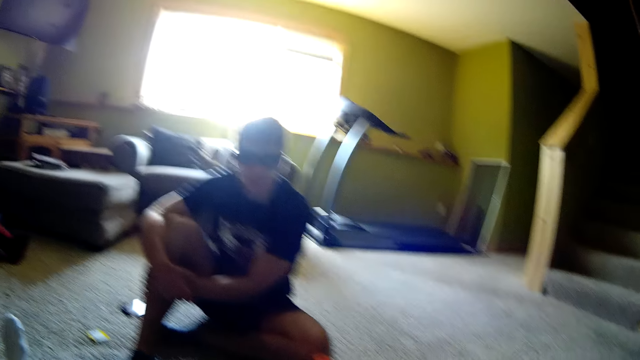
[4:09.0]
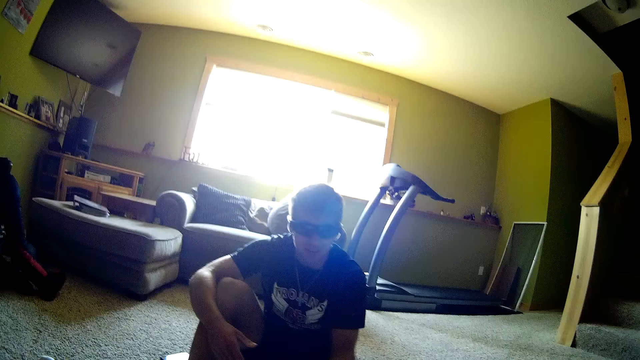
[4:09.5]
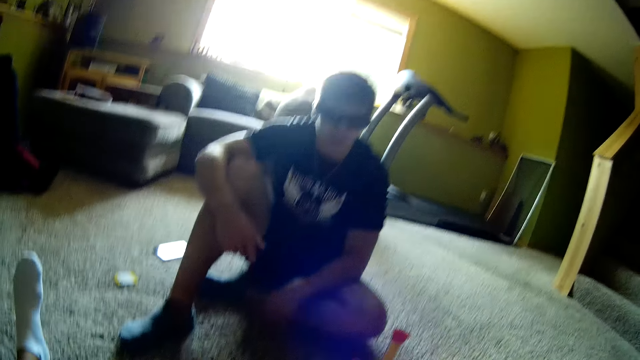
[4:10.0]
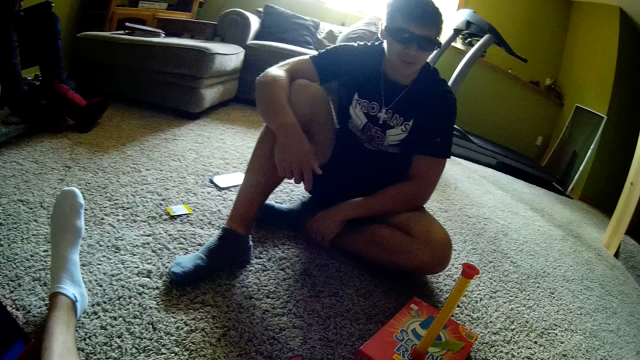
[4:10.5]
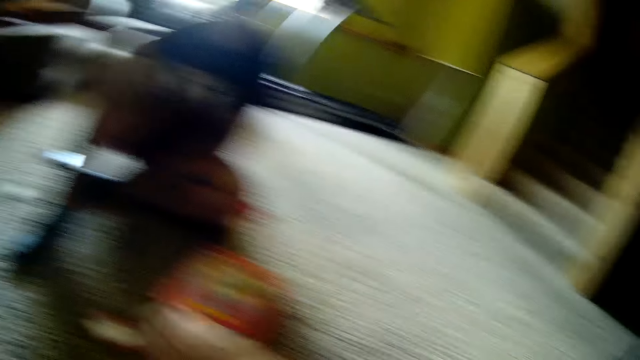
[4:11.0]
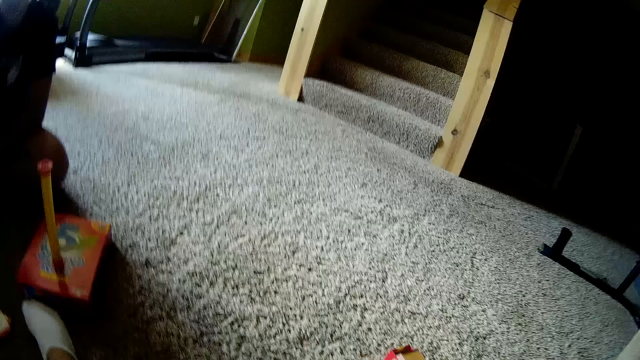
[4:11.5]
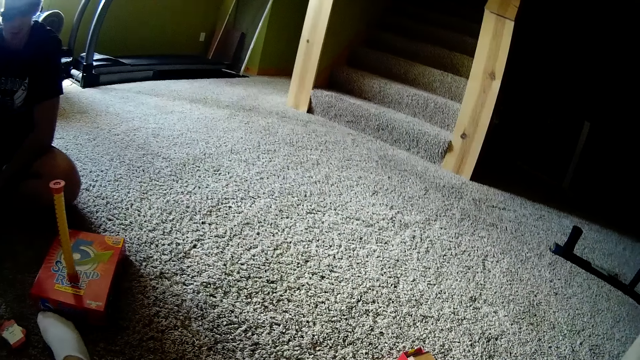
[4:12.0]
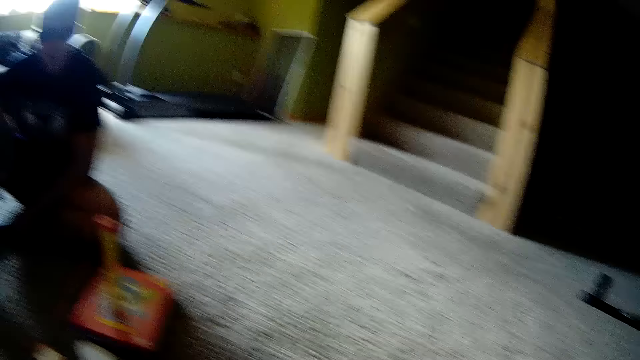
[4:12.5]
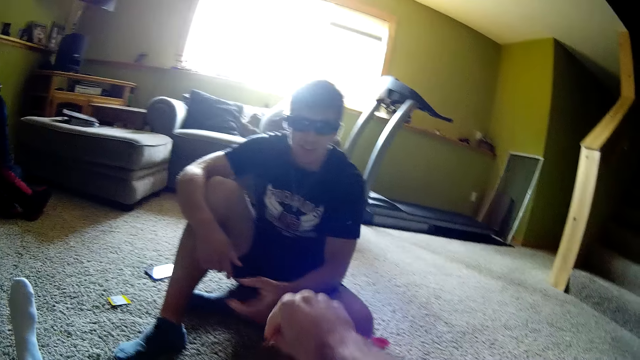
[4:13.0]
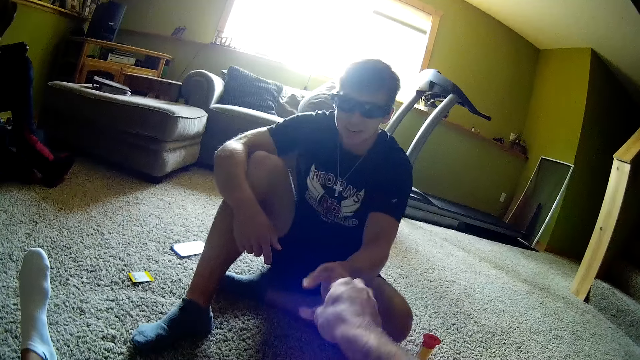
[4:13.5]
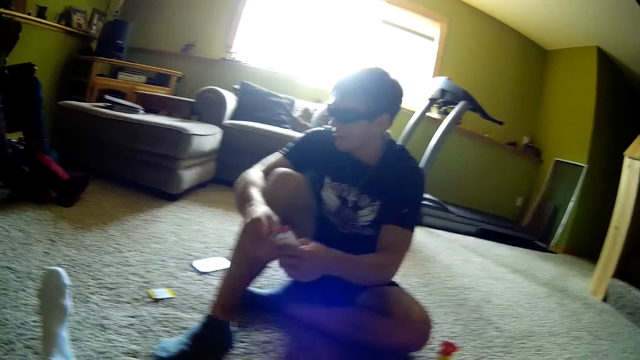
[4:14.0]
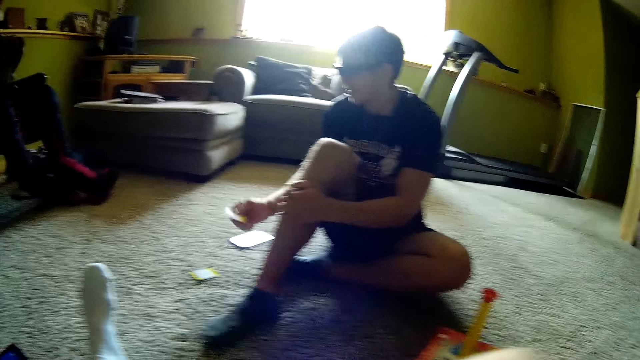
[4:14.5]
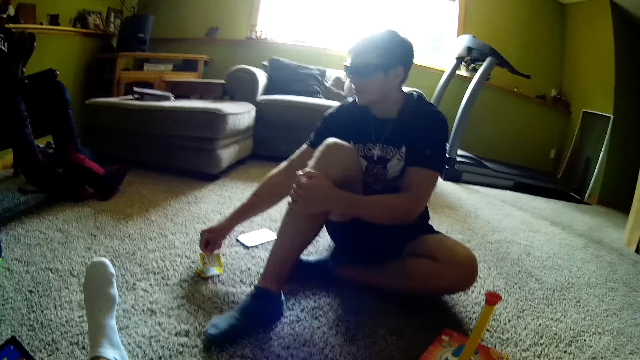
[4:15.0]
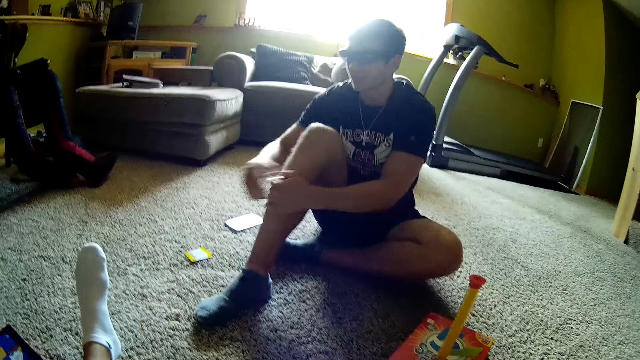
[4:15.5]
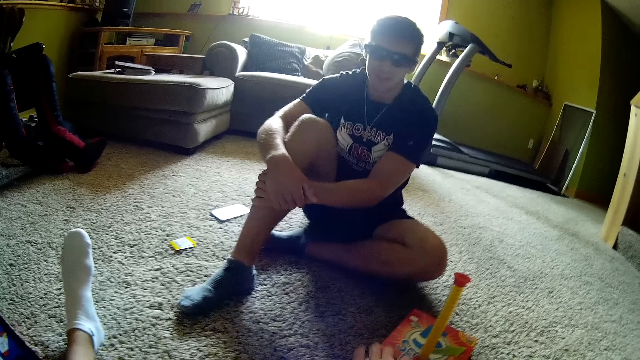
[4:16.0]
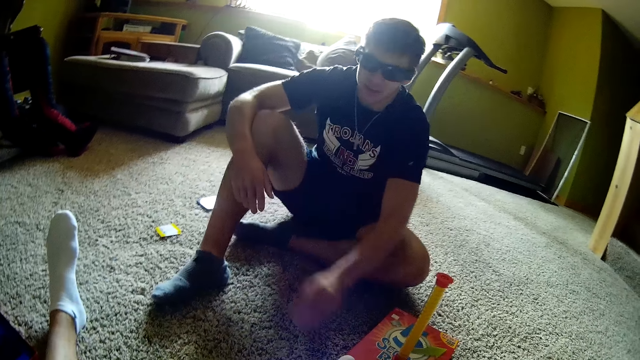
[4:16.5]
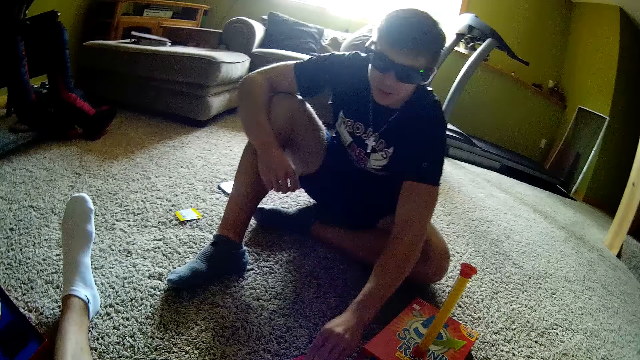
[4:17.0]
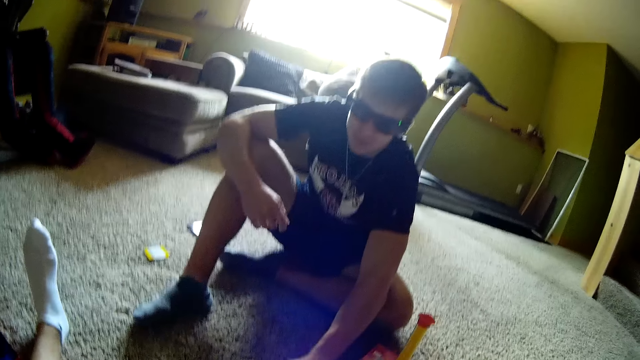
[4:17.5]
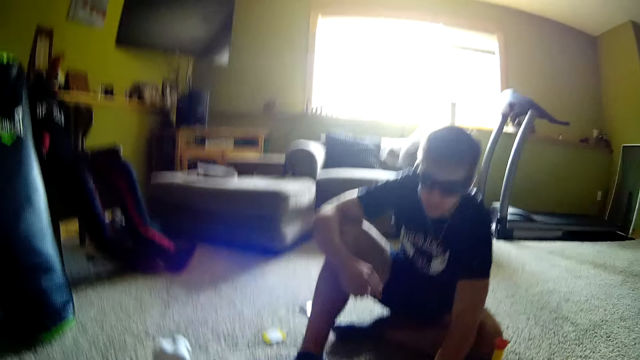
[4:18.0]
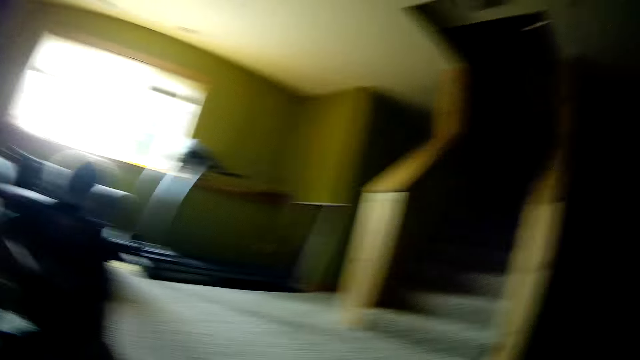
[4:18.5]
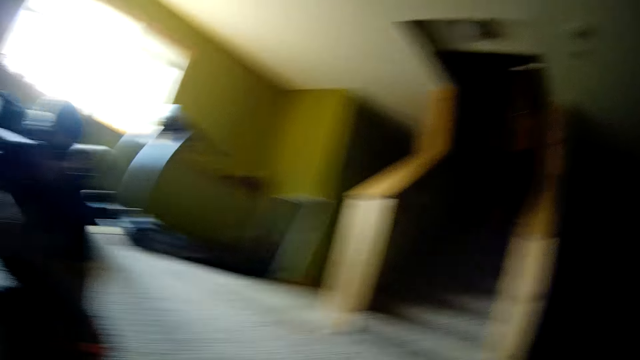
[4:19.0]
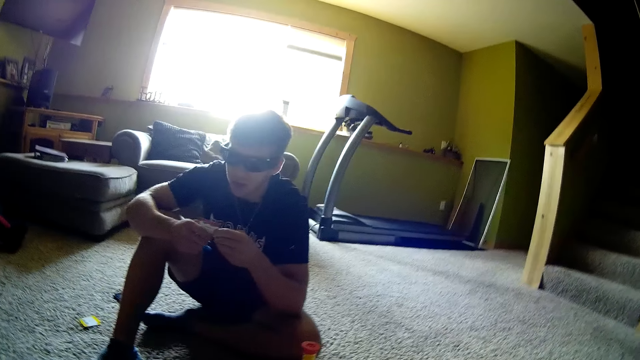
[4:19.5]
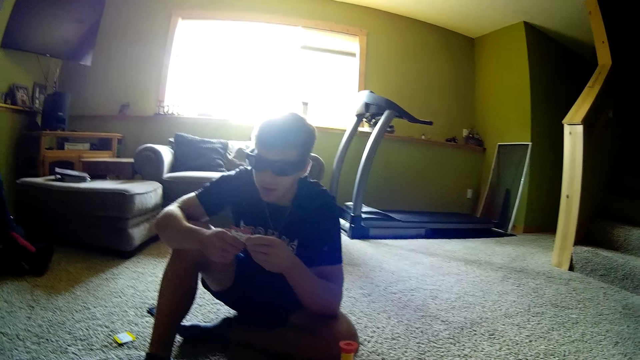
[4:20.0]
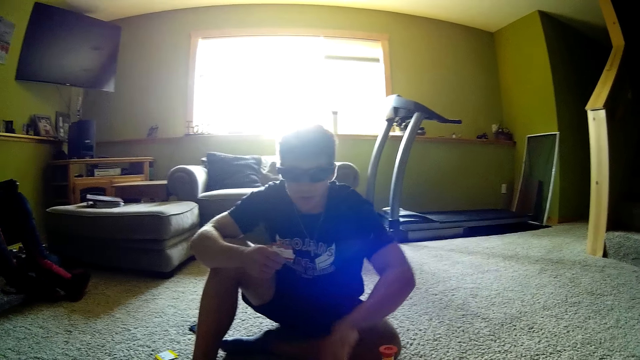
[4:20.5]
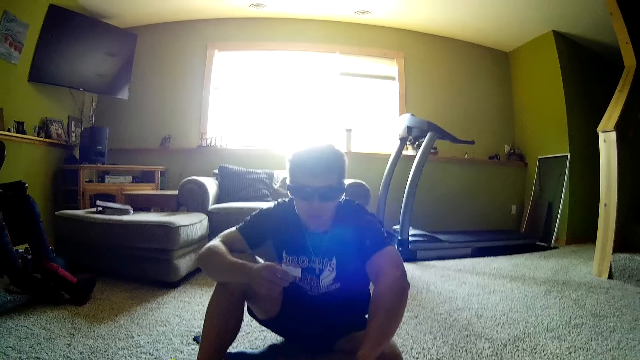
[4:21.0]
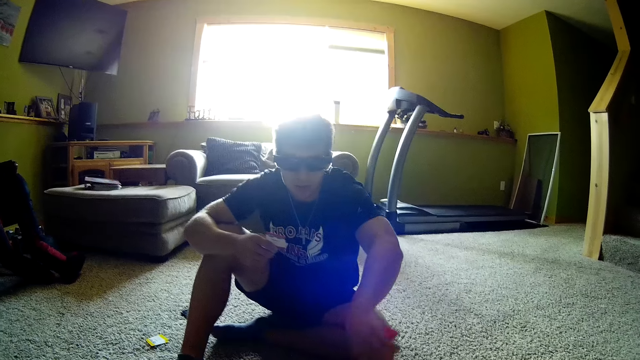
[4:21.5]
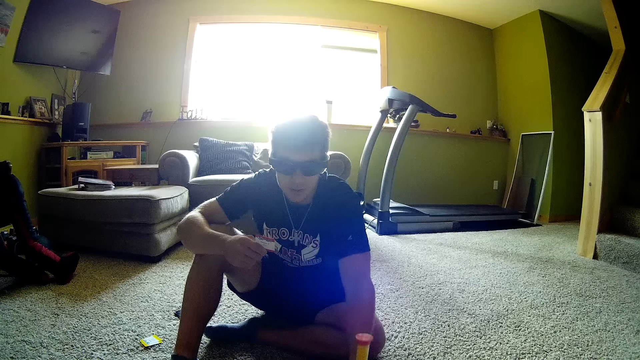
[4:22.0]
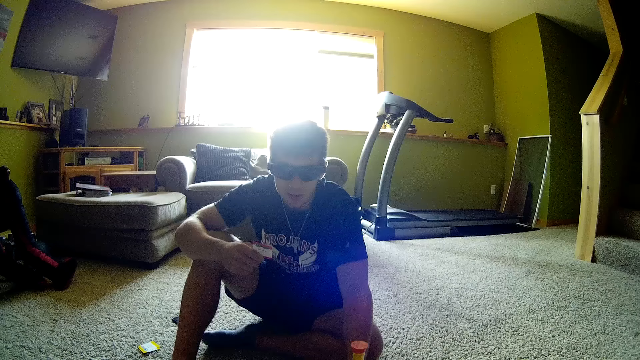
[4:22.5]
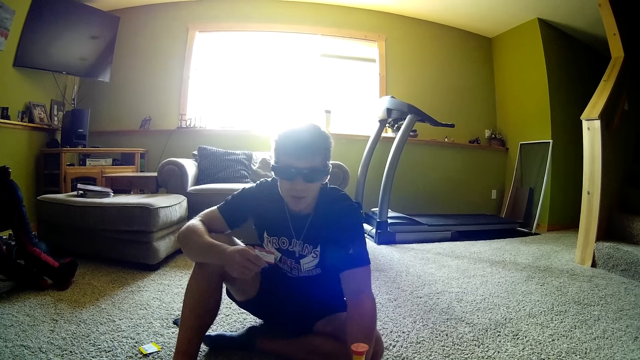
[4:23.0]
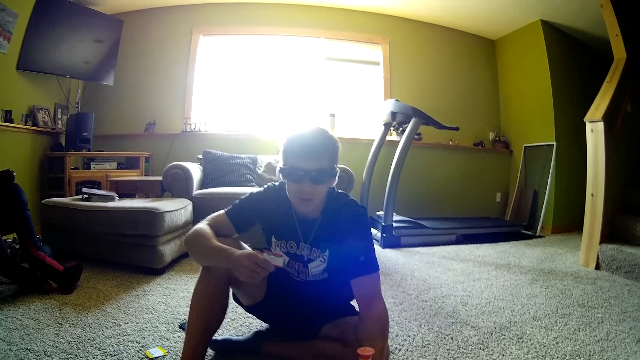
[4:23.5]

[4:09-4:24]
A man moves the hand. The camera wearer moves the hand. They pass the card to the man. The man passes the card to the right hand, drops the card on the floor, and picks up the card on the floor. The camera wearer looks around the house. The man stares at the card, puts the hand on the leg, and flips a spinner.

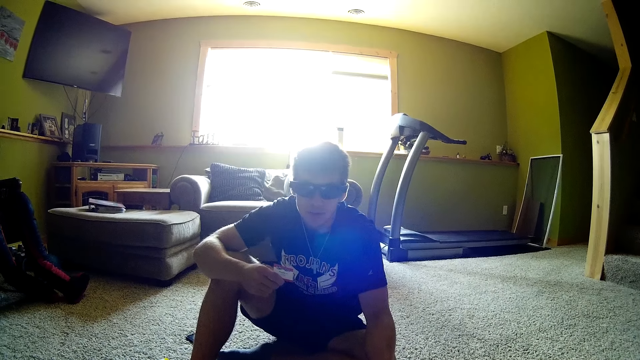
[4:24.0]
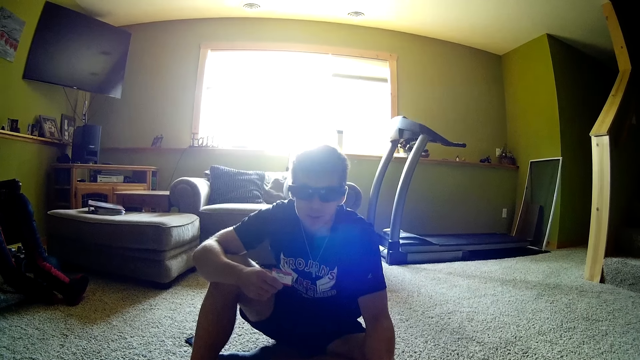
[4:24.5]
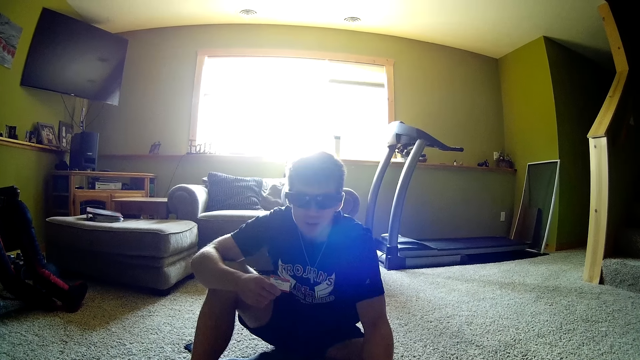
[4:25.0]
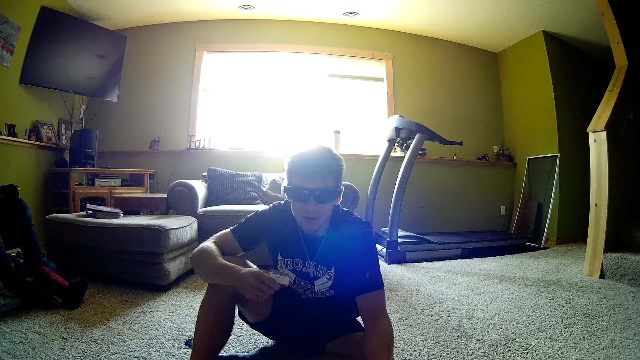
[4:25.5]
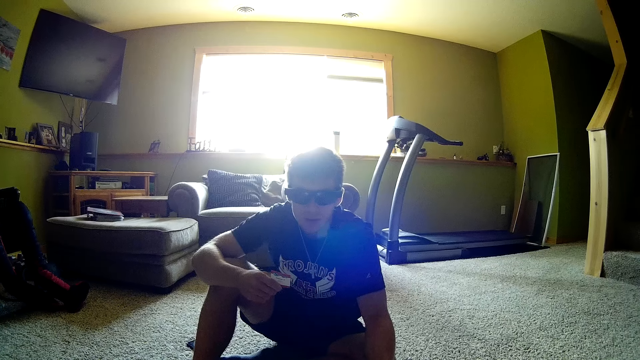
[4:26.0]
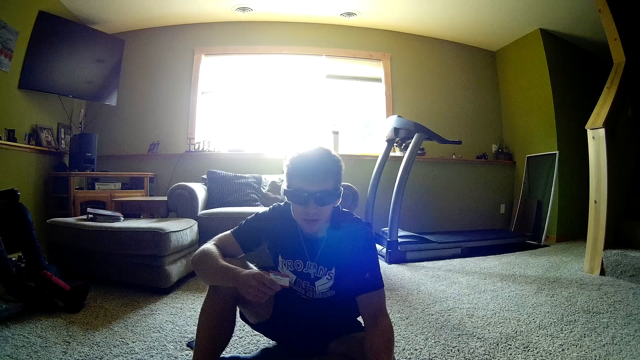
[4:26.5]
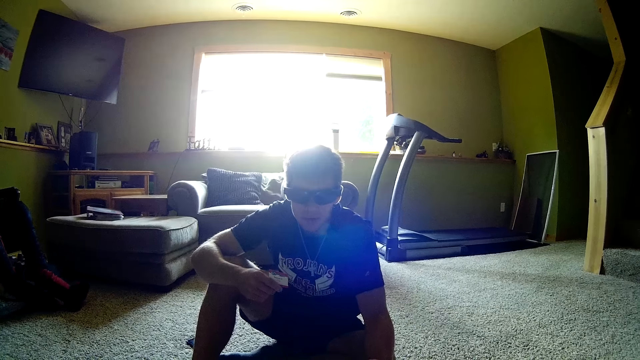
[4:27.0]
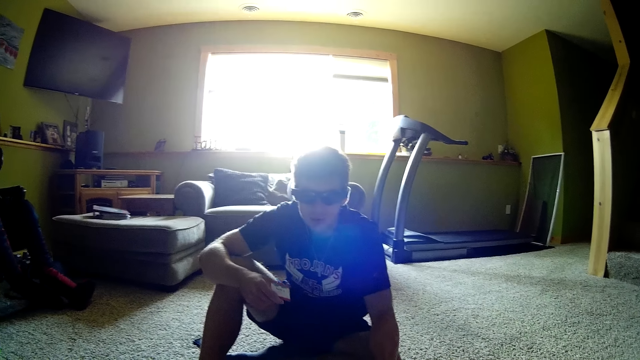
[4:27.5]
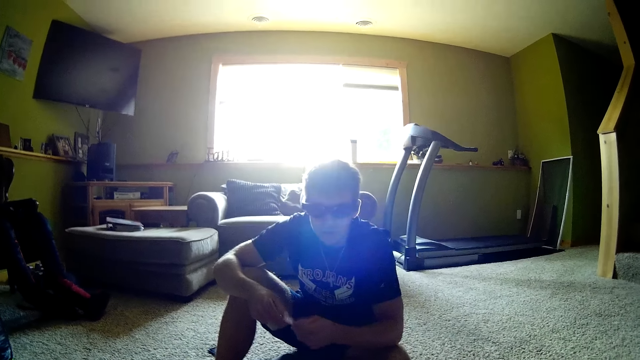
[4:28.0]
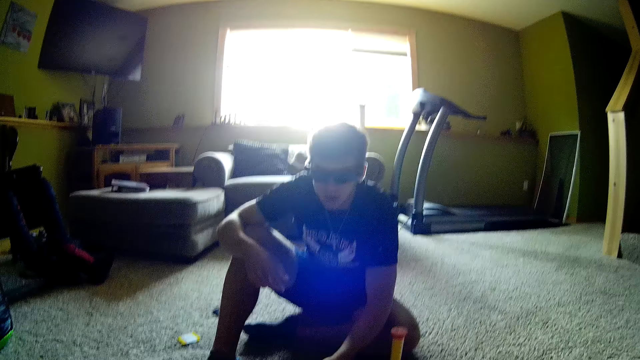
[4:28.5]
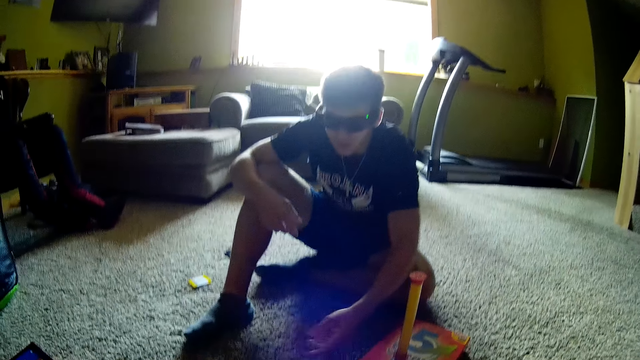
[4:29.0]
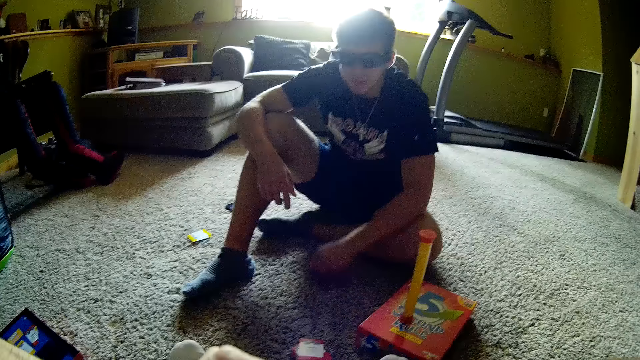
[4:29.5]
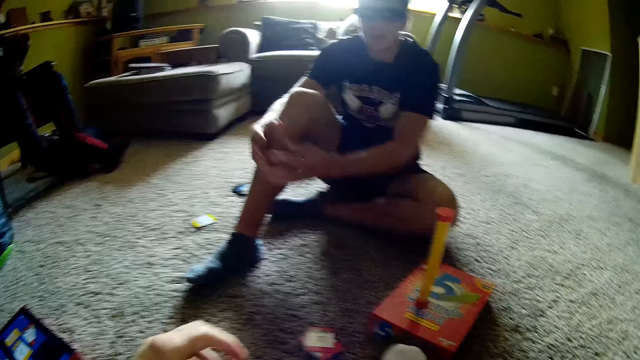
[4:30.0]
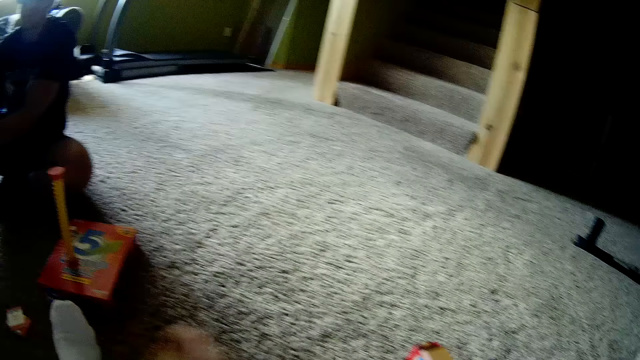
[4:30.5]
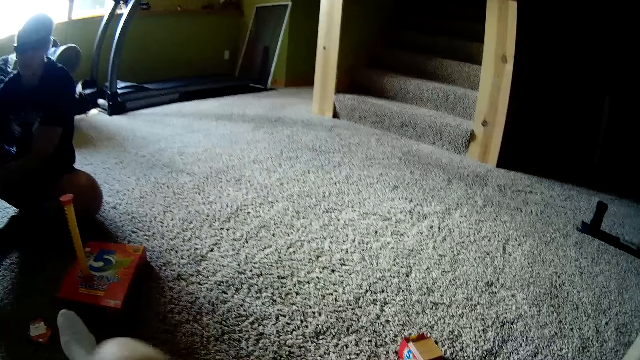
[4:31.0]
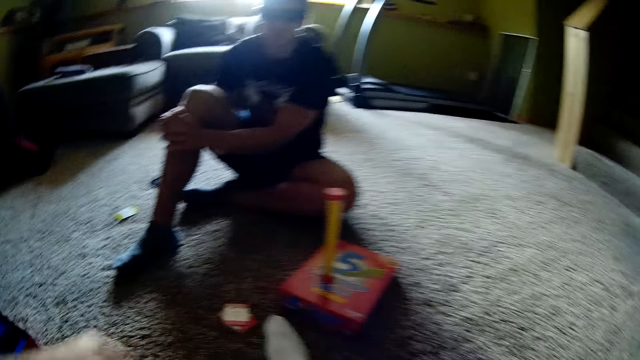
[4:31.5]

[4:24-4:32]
A man passes the card to the left hand and puts the card on the floor. The camera wearer moves the hand and touches the leg. The man moves the hand.
